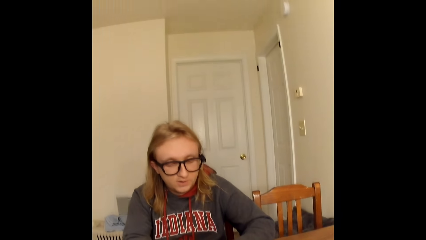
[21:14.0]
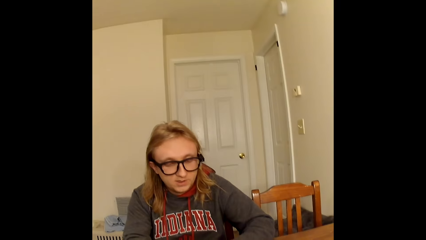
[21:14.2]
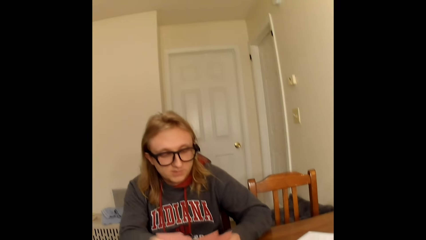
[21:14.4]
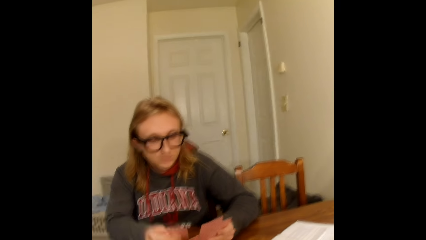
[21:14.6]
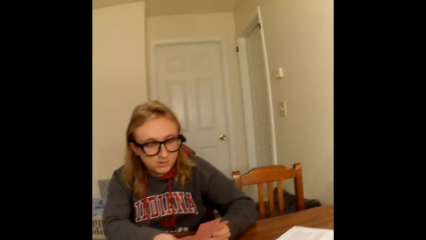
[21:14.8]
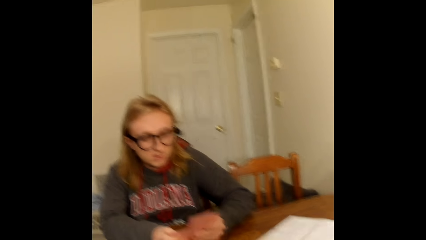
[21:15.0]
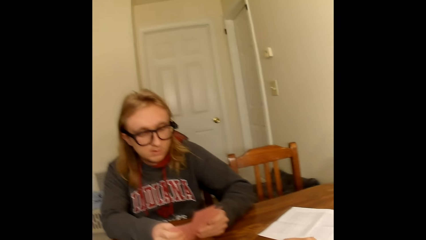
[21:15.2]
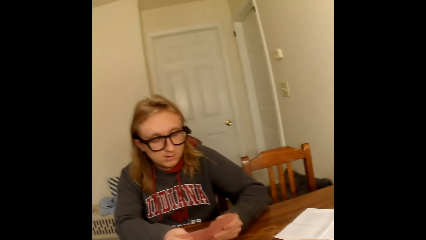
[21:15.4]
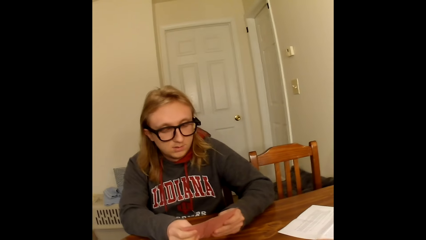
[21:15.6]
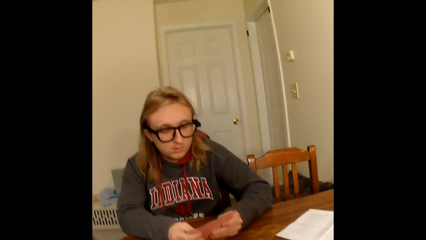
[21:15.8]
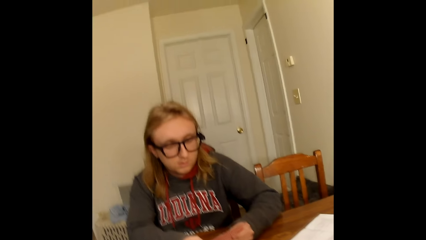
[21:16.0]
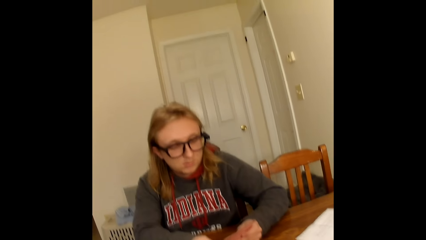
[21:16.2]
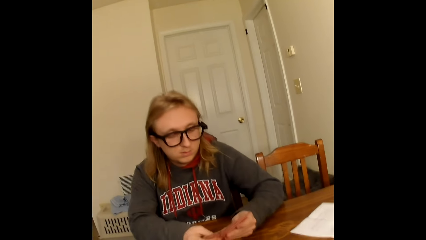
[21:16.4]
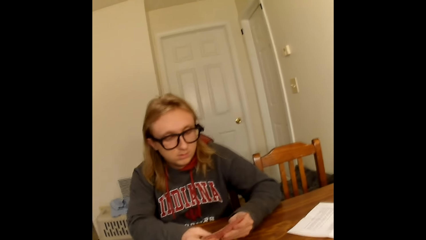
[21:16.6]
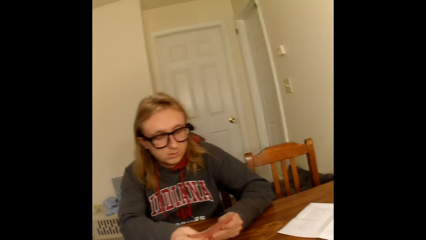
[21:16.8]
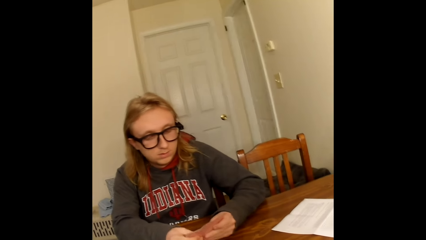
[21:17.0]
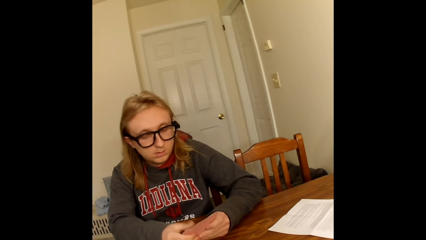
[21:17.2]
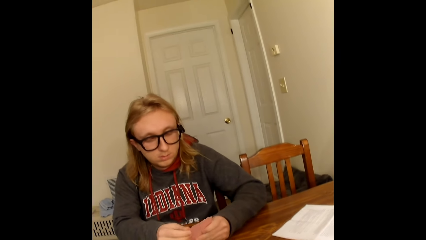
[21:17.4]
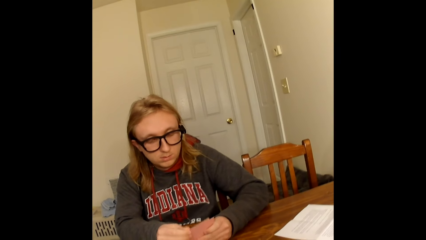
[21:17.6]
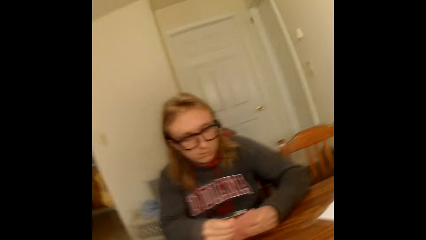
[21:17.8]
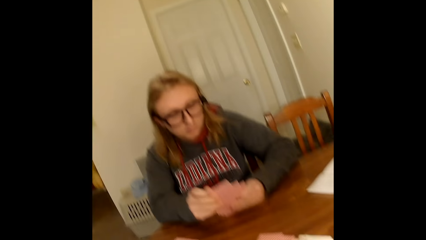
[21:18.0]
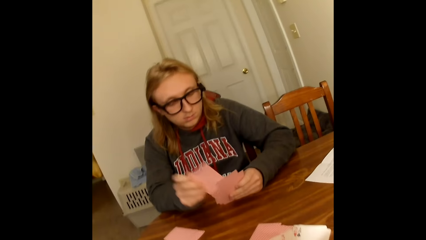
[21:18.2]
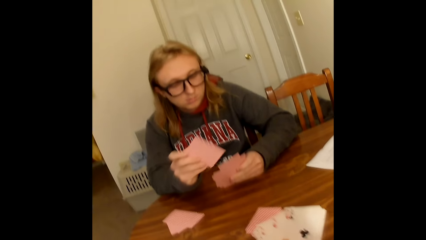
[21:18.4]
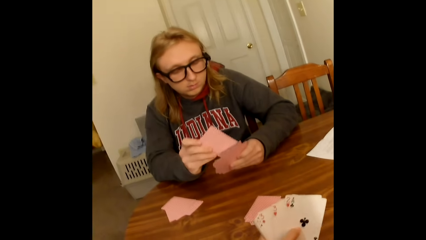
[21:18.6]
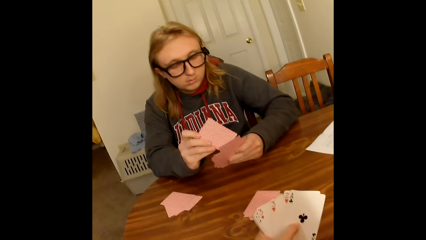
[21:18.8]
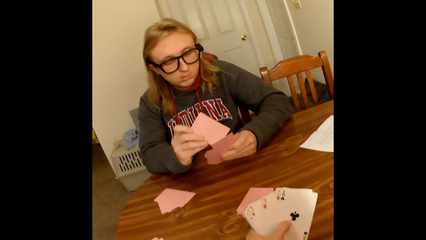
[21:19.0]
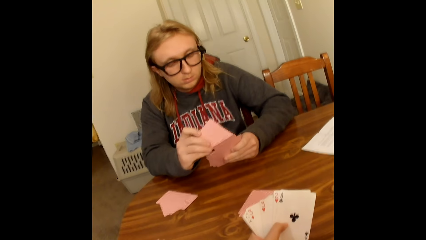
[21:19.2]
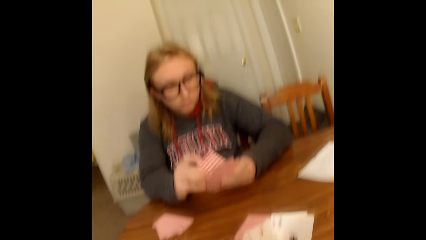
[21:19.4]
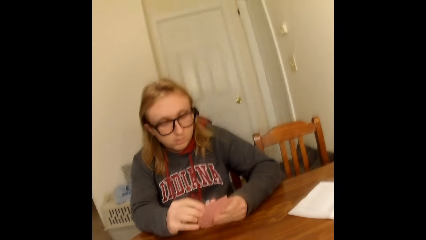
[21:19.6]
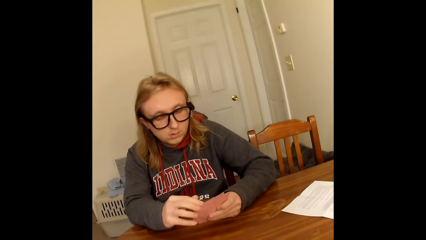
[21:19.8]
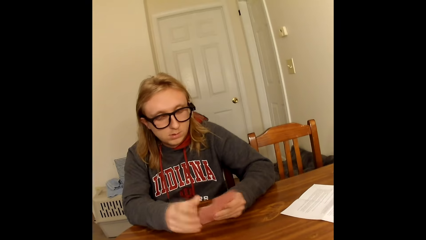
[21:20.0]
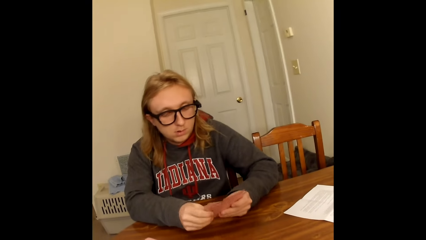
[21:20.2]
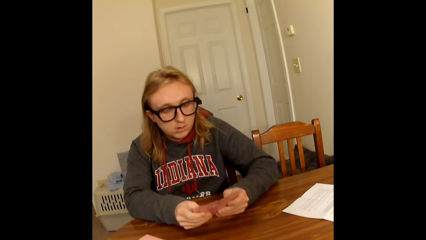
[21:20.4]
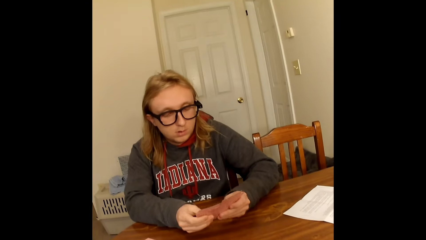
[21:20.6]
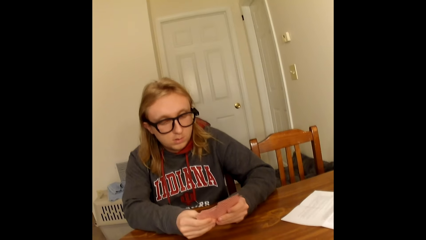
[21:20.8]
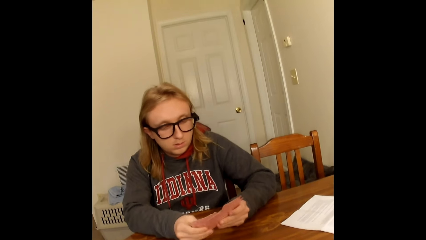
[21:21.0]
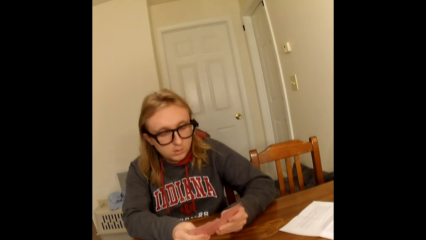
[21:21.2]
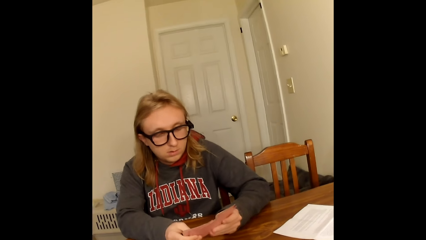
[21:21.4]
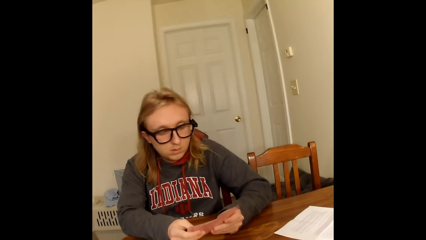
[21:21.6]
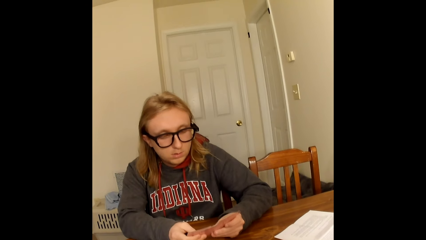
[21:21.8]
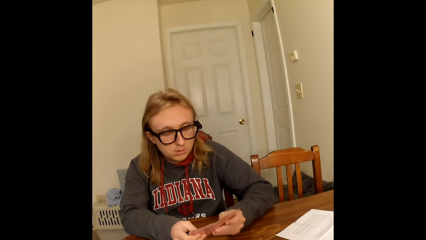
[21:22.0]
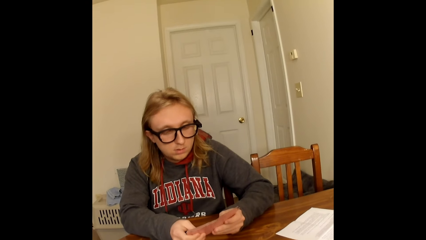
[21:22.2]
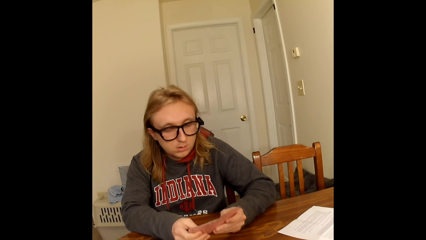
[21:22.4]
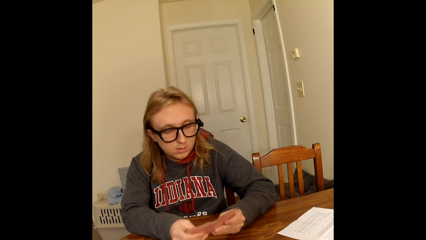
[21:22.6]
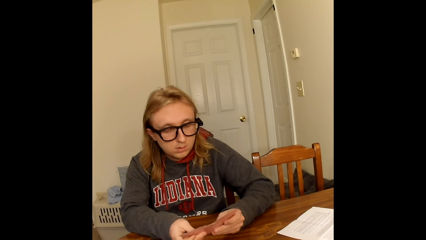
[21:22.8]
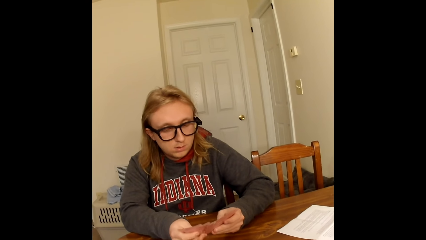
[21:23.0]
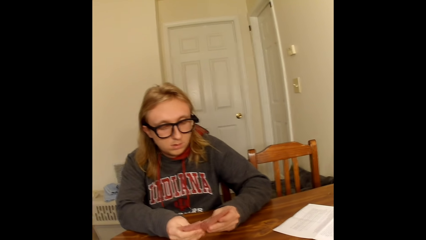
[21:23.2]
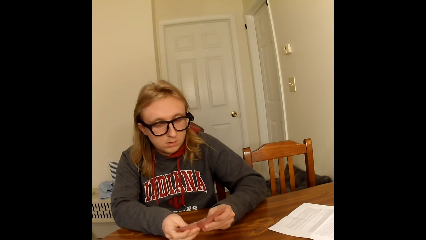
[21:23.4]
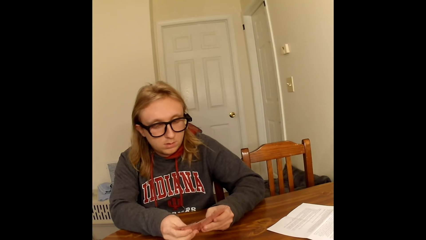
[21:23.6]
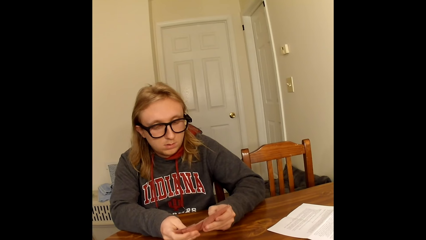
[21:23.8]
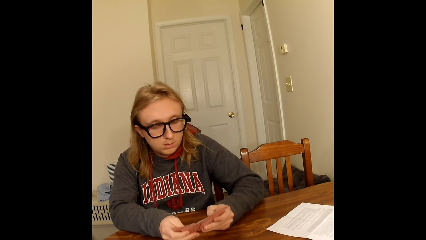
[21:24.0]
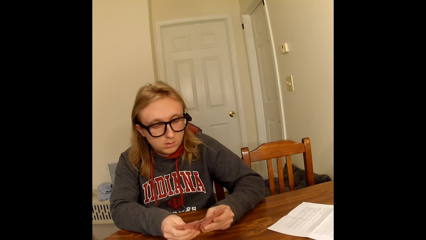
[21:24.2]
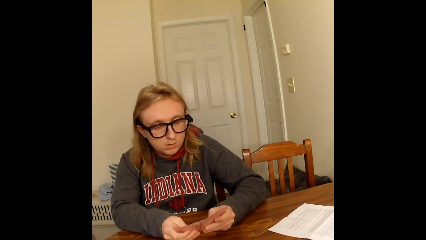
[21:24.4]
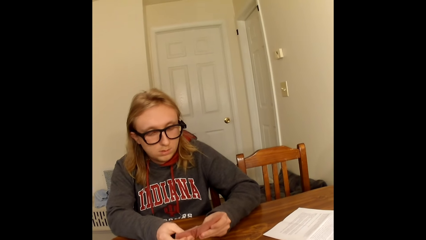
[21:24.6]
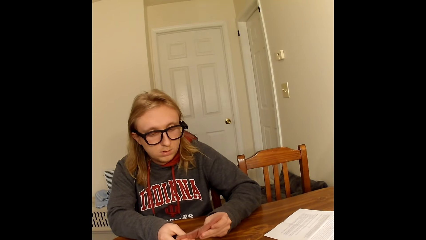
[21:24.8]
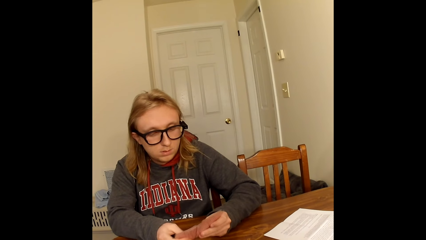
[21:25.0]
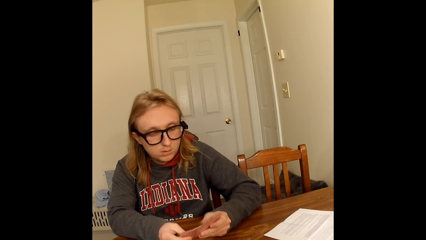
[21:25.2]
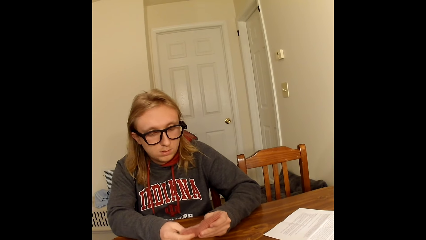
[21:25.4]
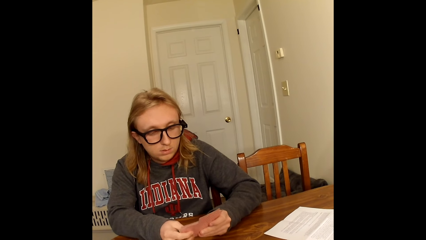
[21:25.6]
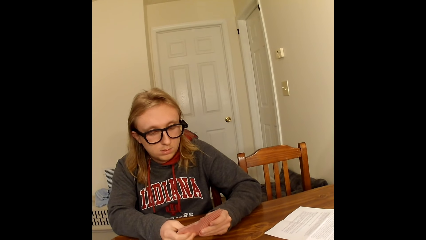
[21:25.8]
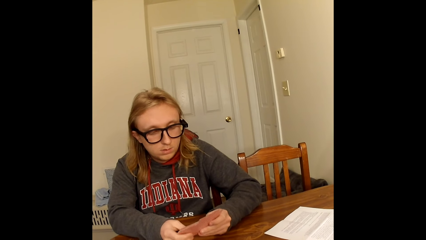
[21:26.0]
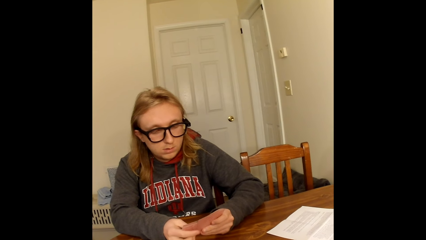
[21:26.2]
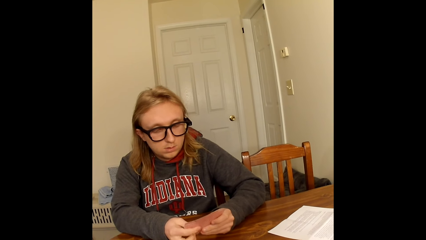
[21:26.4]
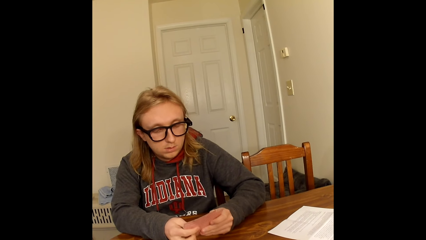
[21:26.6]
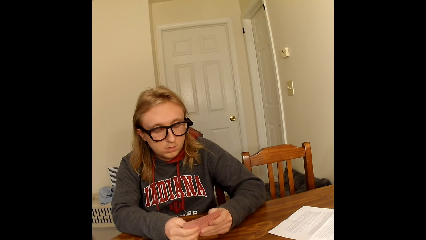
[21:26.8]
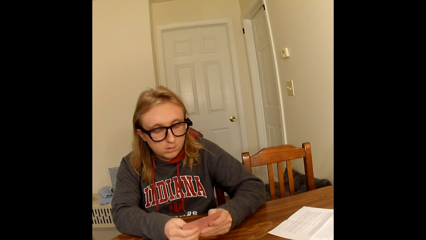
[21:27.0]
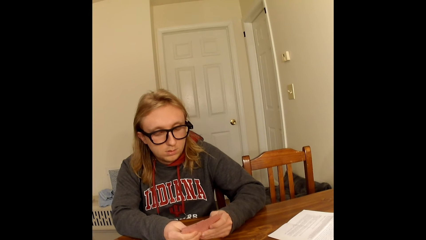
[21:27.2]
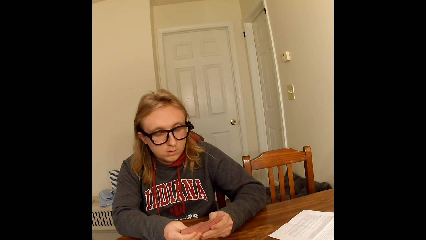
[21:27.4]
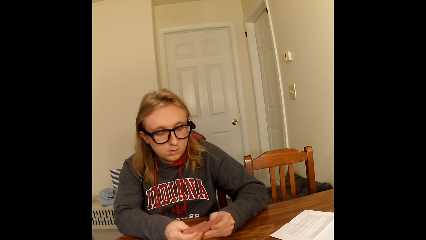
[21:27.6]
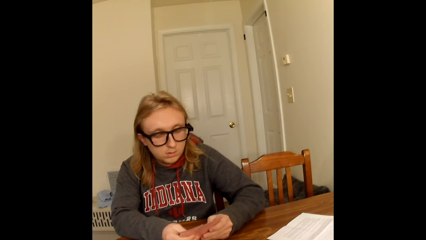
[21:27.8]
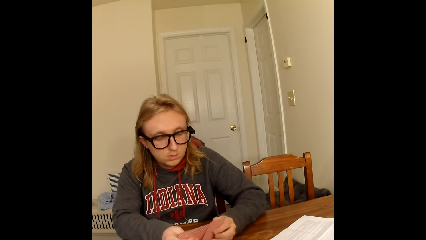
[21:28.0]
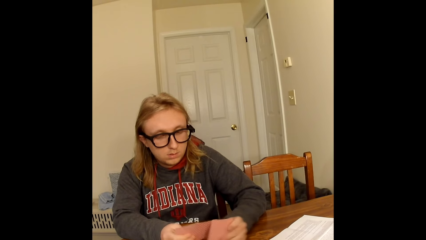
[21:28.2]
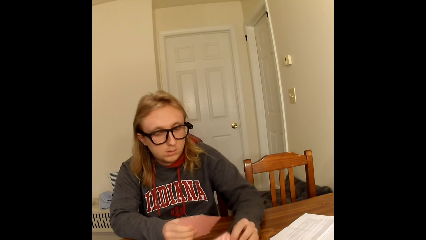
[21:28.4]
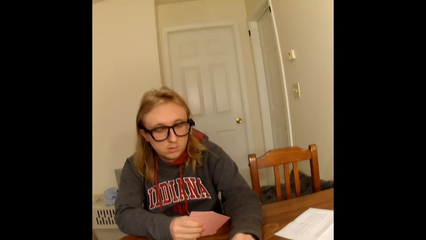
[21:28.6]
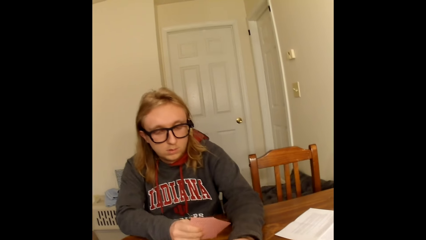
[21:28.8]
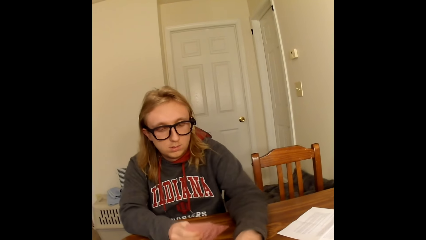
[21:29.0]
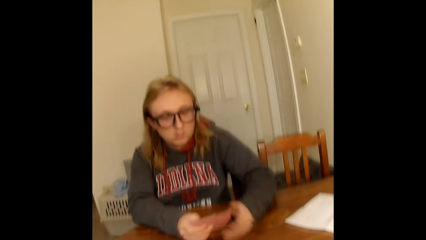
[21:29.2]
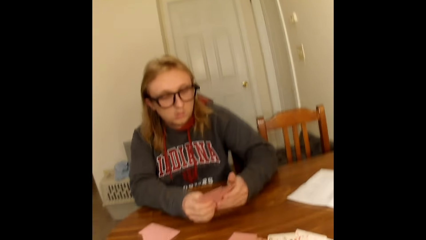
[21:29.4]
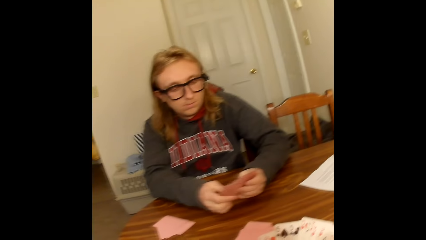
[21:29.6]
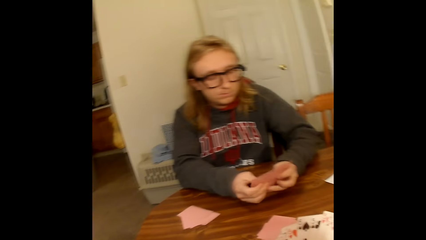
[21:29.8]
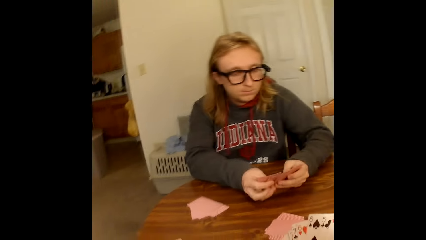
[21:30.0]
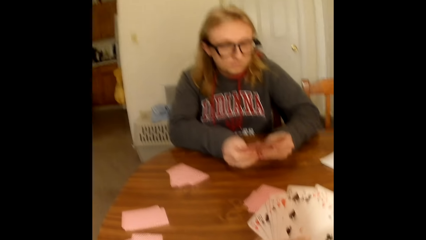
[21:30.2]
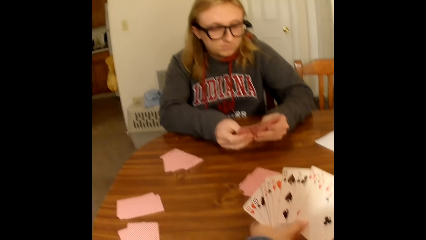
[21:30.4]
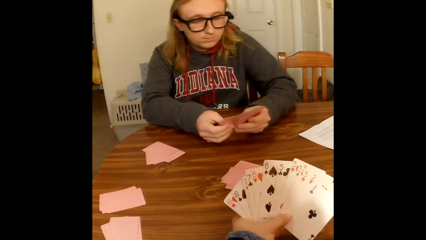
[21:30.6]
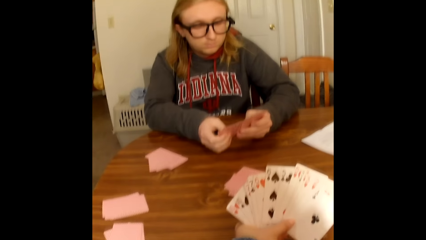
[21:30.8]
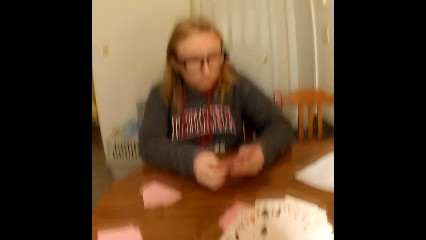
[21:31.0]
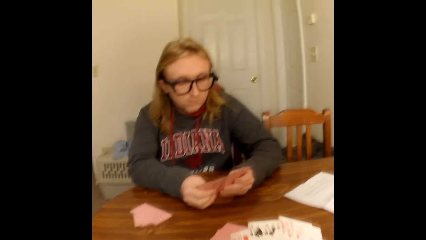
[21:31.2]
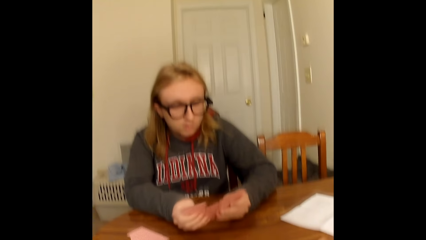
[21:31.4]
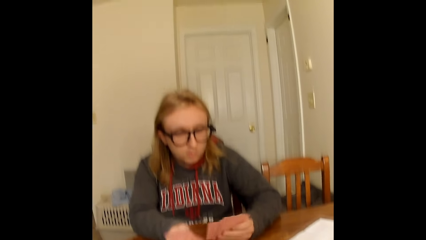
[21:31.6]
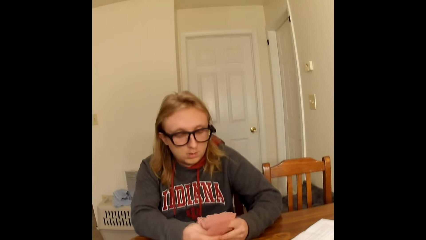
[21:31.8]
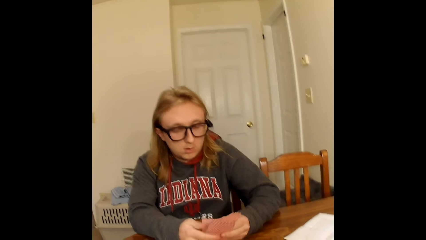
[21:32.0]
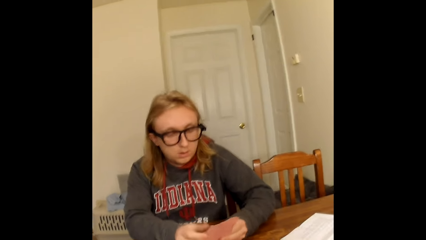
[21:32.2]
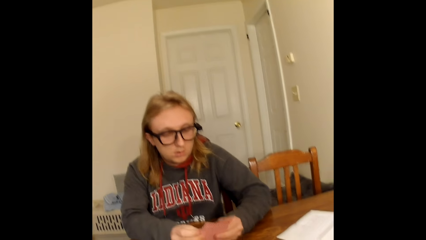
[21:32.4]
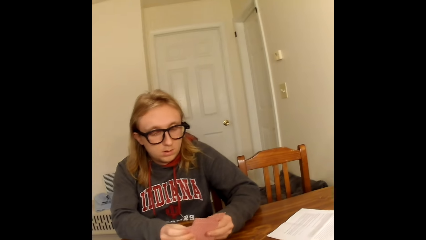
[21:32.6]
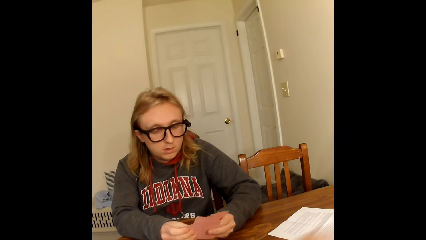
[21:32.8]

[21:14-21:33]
The camera wearer laughs. A man looks at the cards. The man places two cards on the table with his left hand, holds the cards in his right hand with both hands, arranges the cards and shuffles the cards in his hands with his thumbs.
